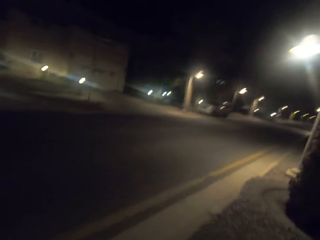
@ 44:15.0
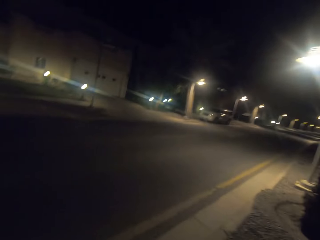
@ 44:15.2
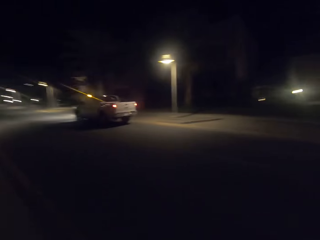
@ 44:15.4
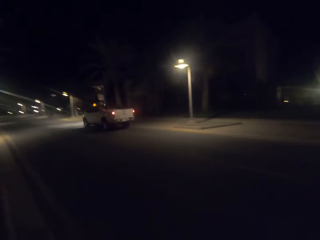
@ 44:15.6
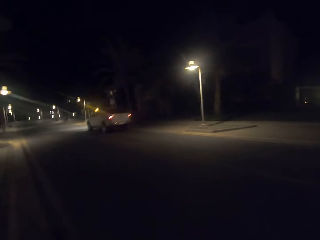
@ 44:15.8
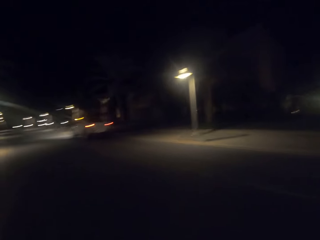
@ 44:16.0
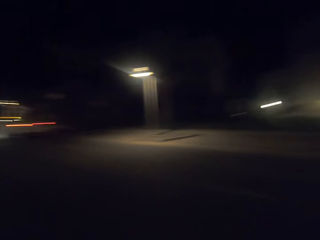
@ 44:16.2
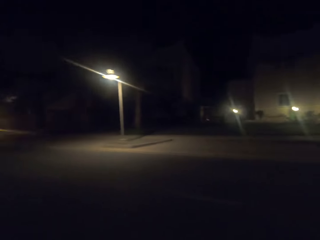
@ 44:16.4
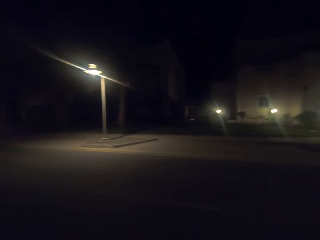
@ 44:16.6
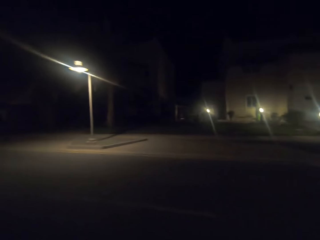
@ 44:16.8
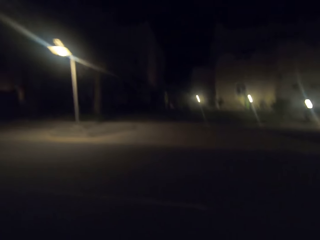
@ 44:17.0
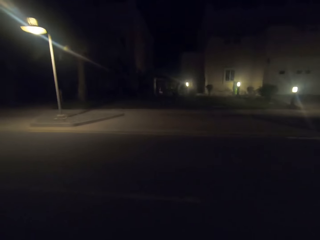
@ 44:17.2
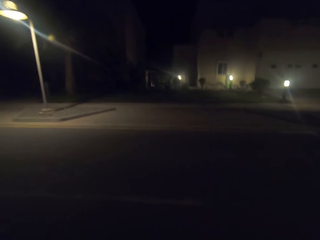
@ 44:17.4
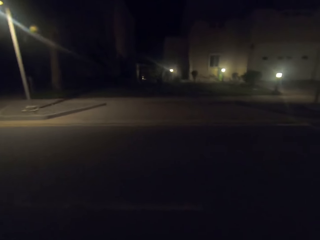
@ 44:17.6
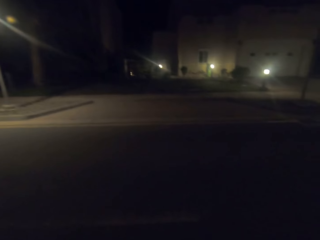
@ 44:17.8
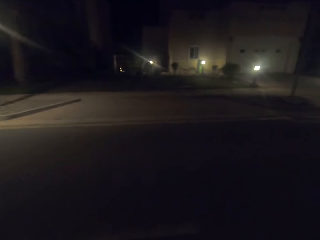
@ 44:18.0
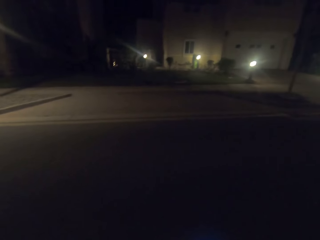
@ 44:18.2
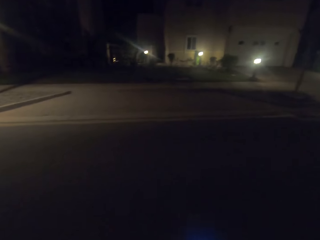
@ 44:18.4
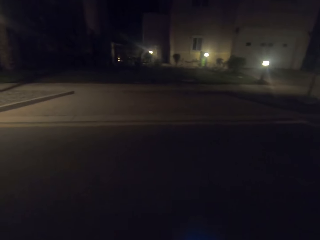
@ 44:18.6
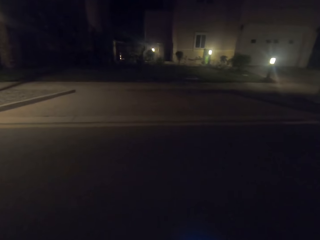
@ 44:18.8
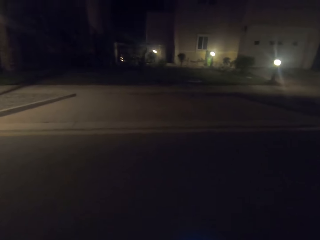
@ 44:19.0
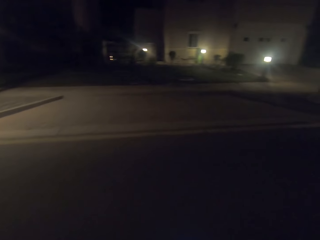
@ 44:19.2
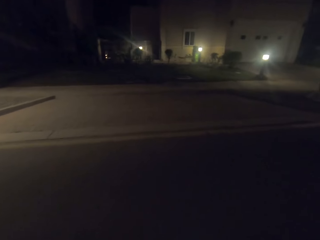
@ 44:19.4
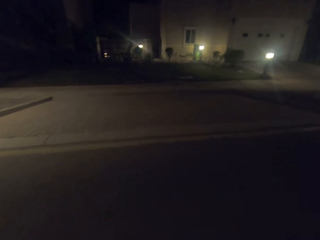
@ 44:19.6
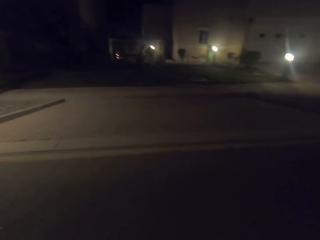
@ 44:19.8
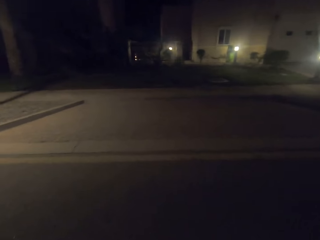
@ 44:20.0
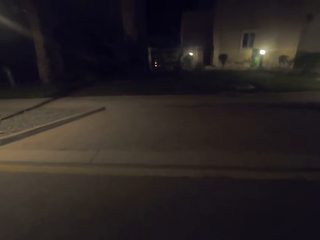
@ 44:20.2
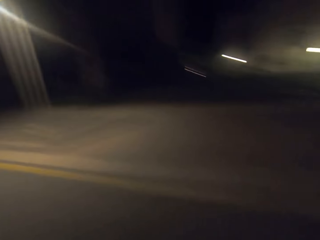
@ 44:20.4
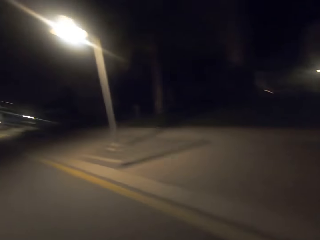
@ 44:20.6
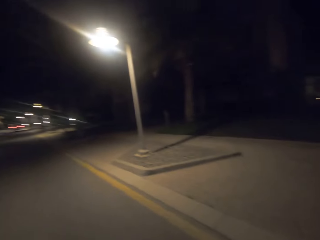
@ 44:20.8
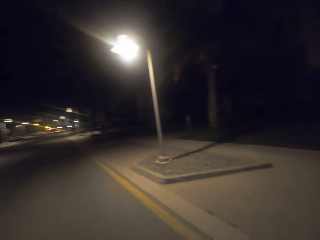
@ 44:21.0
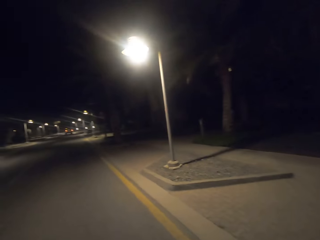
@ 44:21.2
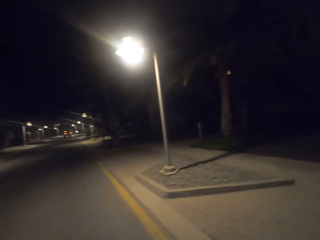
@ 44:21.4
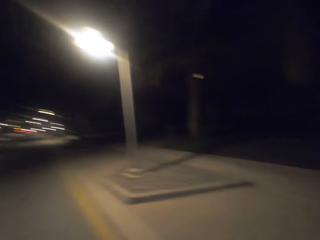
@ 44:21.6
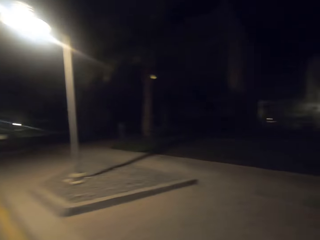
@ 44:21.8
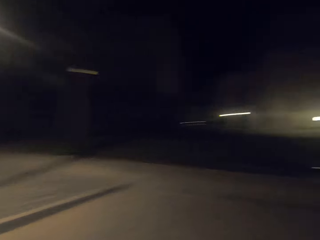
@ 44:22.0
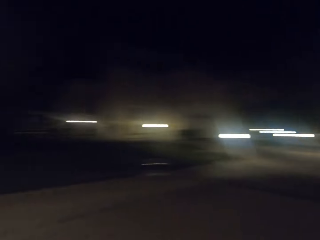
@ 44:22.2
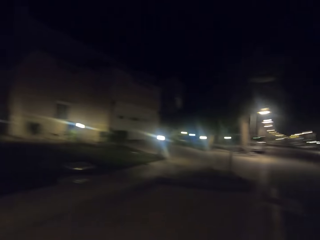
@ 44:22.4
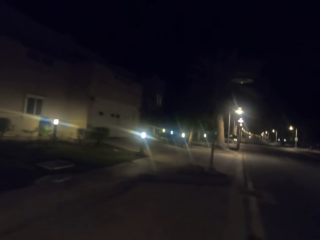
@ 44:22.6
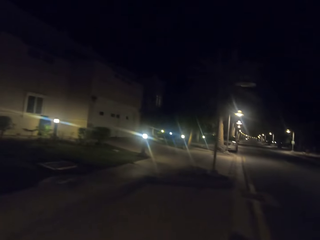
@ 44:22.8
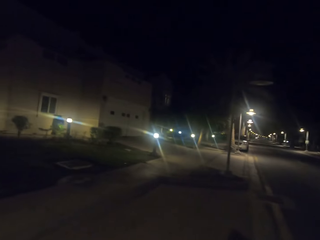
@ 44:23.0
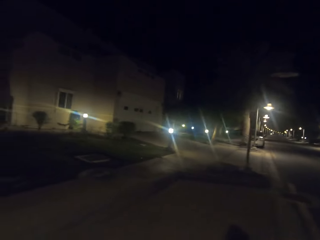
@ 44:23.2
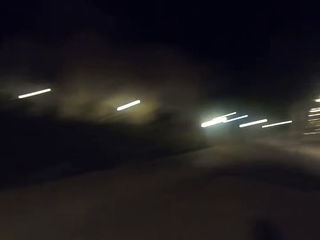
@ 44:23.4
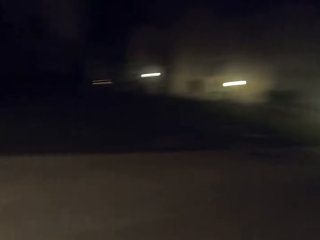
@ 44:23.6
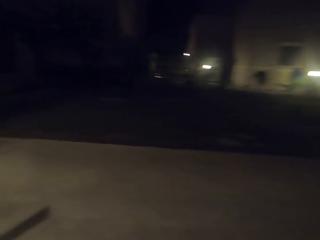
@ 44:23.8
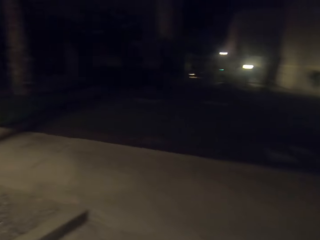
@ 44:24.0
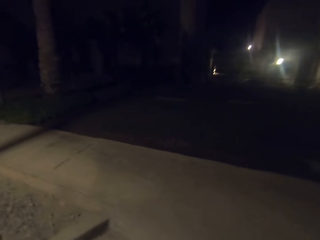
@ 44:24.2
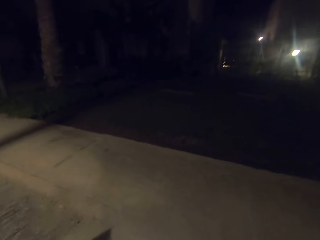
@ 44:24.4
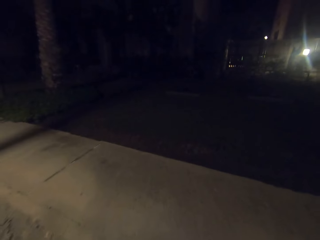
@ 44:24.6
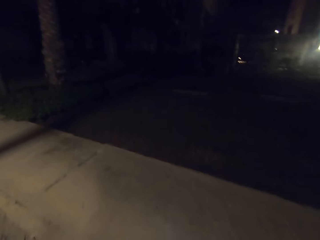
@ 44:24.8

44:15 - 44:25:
The camera wearer crosses the road.

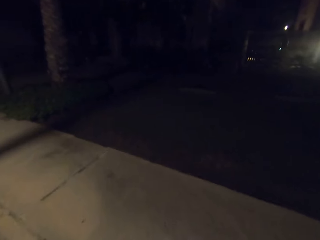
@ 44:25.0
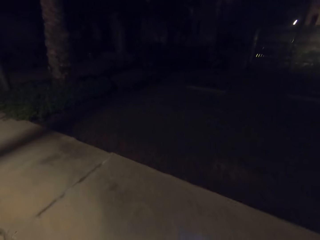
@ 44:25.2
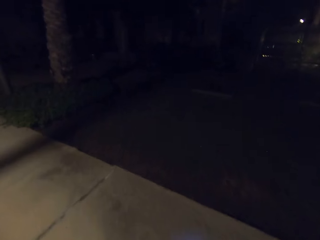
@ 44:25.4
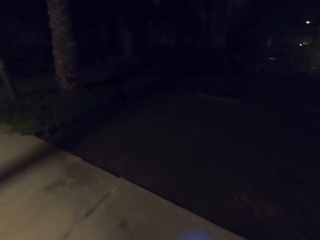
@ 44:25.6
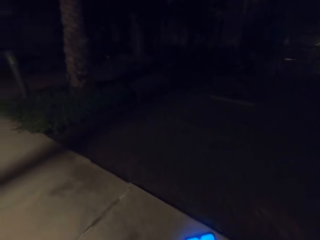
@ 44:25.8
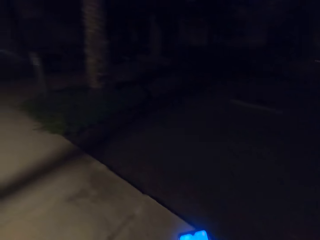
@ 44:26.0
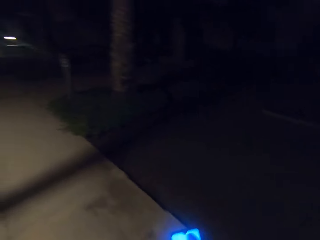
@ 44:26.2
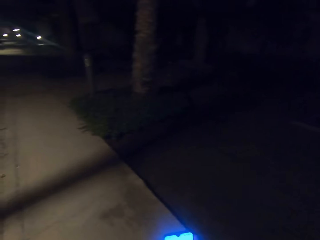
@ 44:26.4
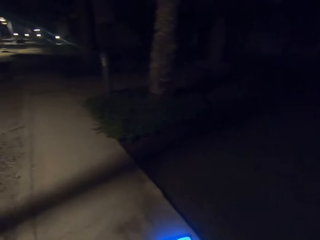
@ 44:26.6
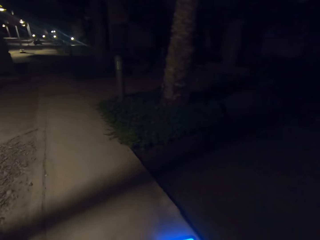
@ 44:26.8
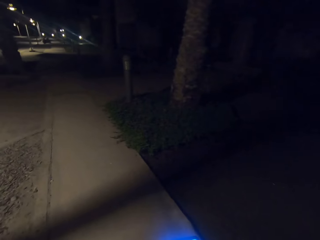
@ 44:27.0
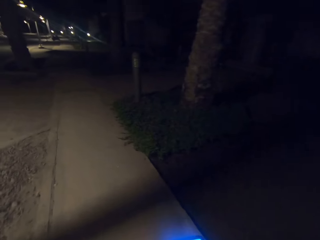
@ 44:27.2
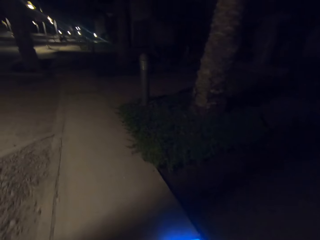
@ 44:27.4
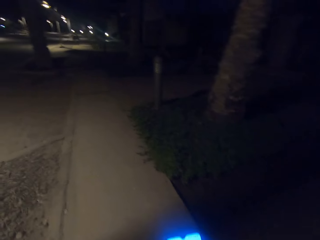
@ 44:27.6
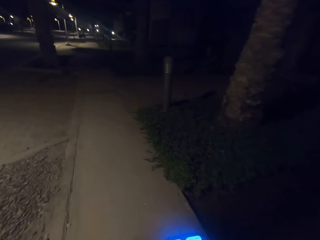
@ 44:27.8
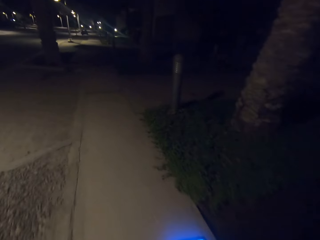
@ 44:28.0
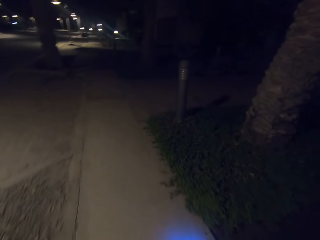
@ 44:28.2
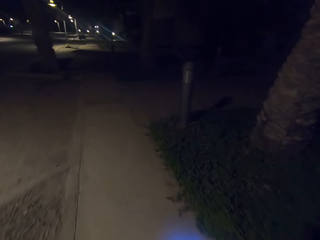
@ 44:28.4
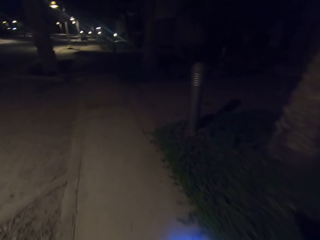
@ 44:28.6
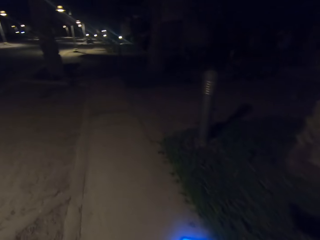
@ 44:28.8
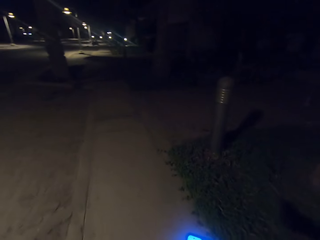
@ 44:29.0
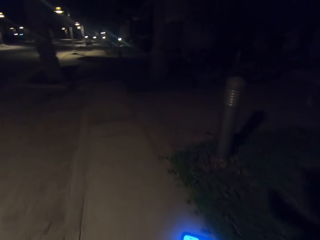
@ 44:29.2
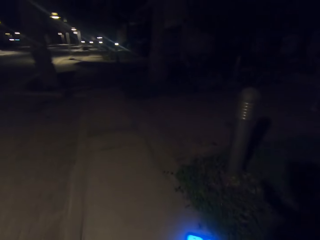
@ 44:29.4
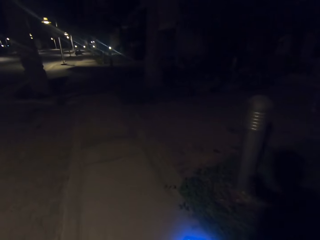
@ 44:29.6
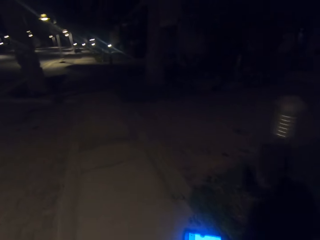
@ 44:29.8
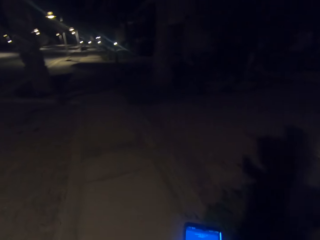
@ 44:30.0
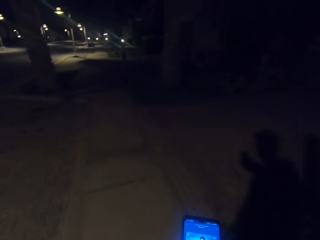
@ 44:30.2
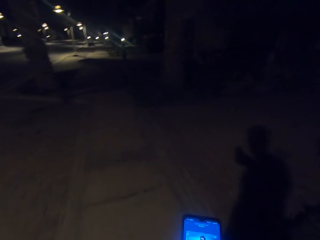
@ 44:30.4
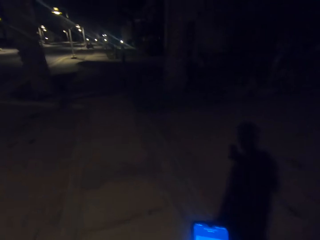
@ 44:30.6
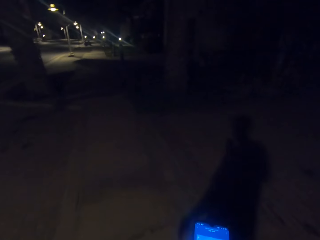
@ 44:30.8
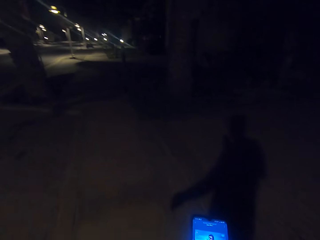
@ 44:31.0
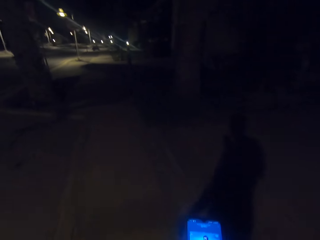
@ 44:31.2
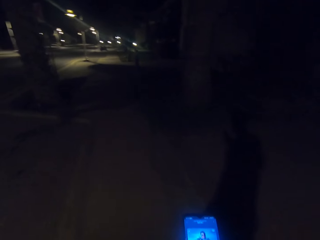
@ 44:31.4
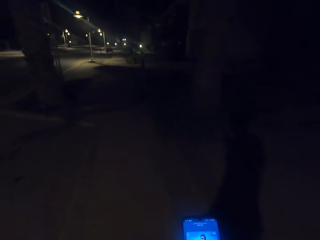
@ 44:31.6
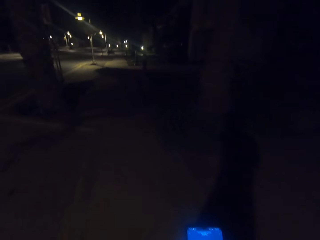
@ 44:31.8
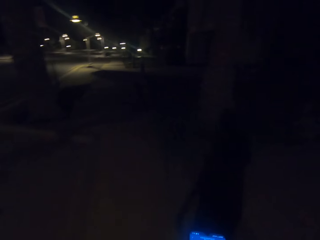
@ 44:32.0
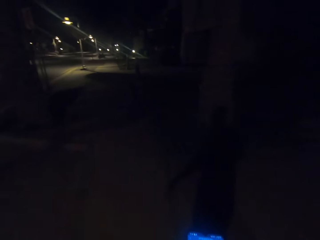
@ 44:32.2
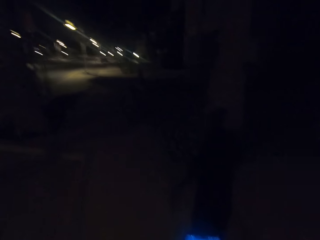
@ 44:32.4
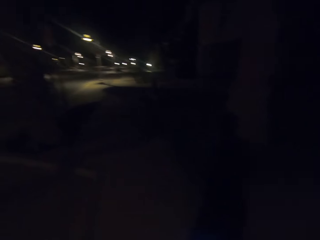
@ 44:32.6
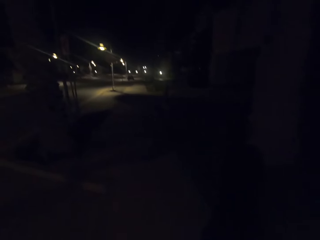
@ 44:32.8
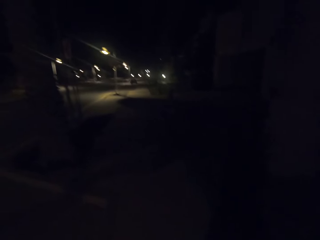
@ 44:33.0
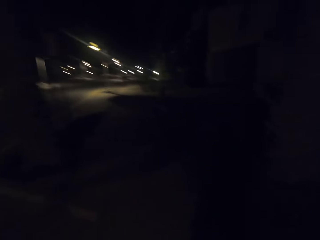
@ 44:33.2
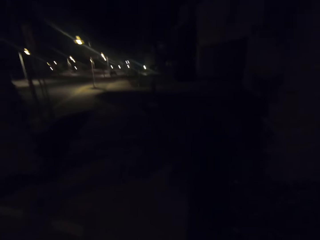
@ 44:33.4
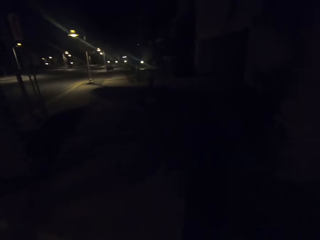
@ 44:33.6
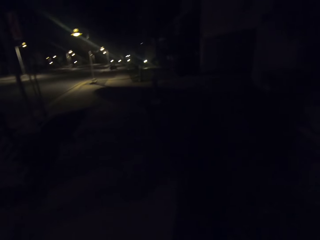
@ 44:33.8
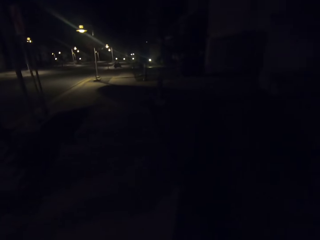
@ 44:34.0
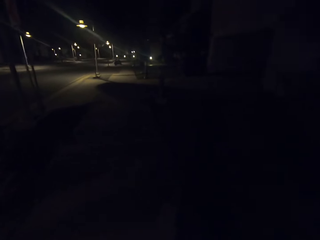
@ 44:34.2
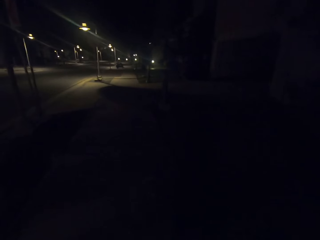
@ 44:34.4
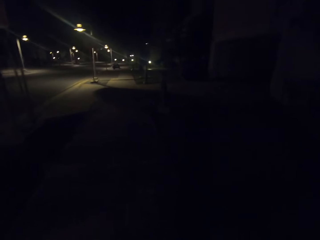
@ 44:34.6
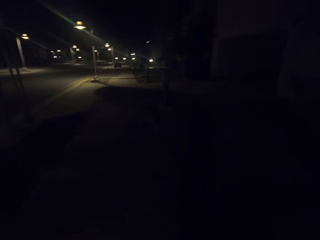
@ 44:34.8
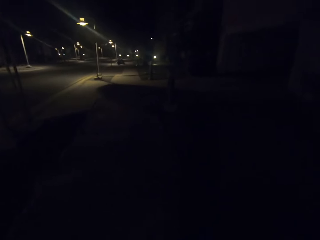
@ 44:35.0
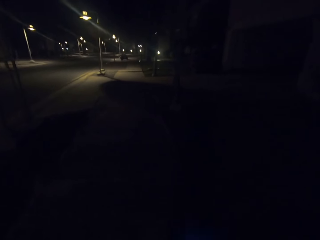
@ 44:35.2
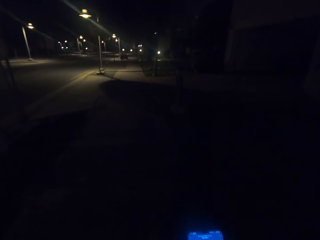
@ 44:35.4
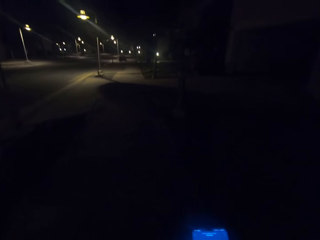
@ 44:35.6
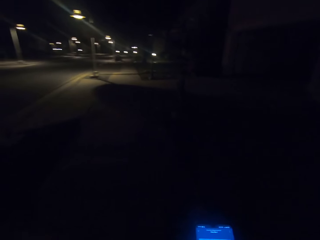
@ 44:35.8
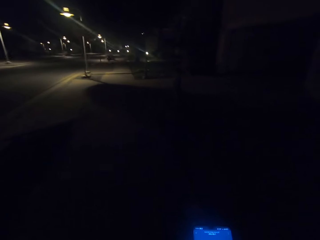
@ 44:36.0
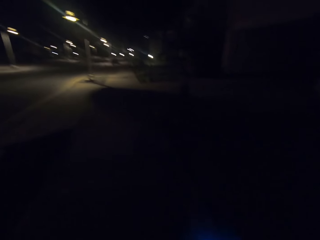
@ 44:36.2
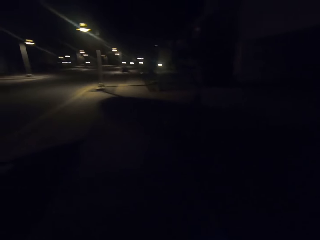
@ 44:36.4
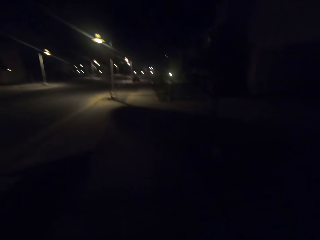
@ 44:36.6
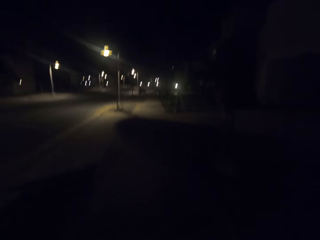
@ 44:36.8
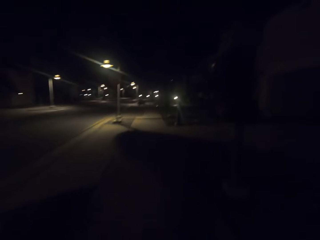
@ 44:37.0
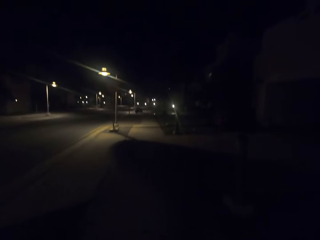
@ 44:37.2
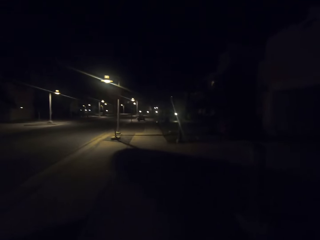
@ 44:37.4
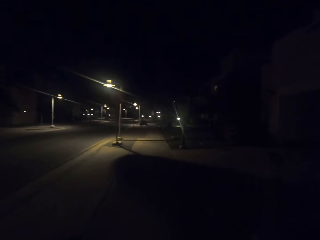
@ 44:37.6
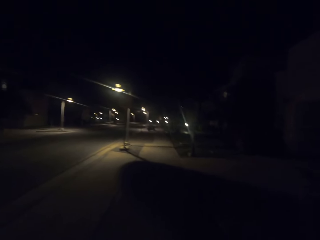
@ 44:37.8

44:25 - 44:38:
The camera wearer walks on the sidewalk. They walk on the road. They take a video with the phone. They use the phone.
